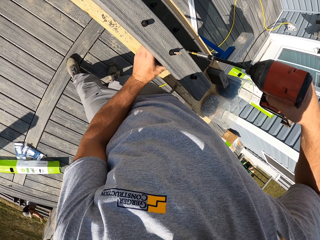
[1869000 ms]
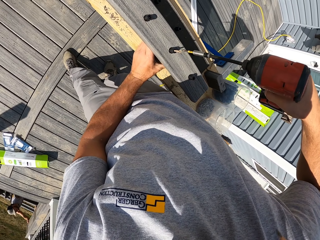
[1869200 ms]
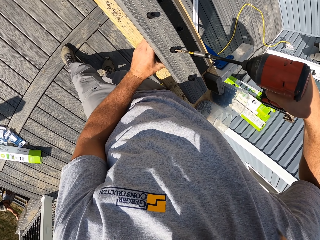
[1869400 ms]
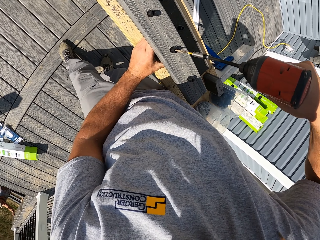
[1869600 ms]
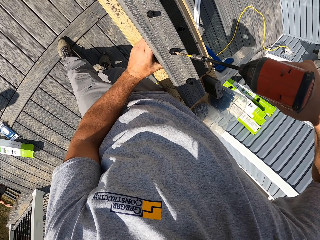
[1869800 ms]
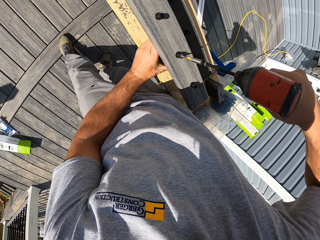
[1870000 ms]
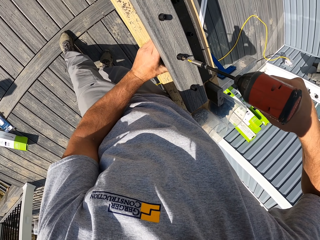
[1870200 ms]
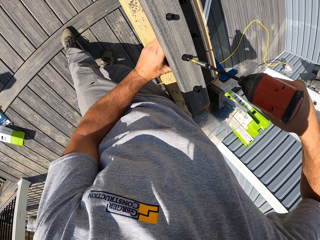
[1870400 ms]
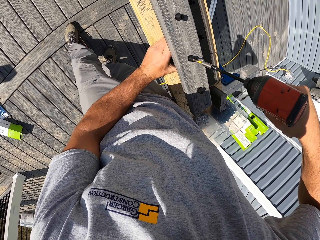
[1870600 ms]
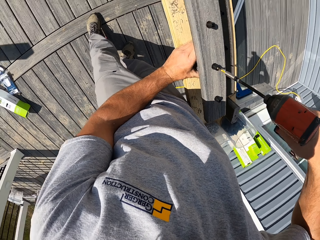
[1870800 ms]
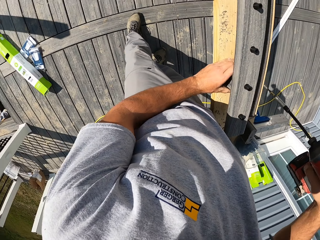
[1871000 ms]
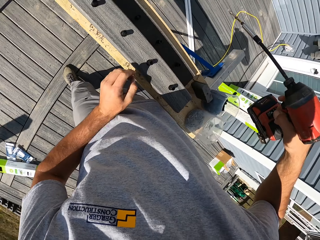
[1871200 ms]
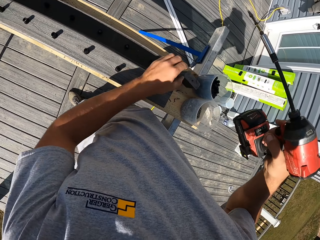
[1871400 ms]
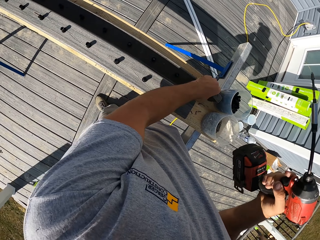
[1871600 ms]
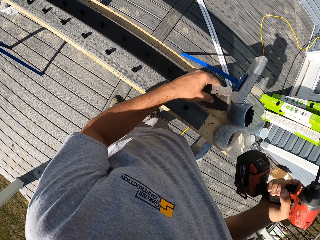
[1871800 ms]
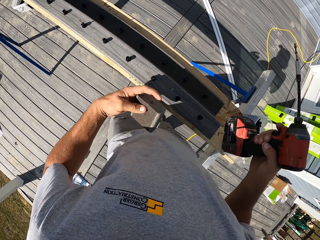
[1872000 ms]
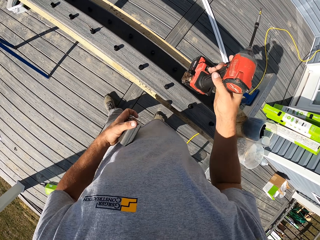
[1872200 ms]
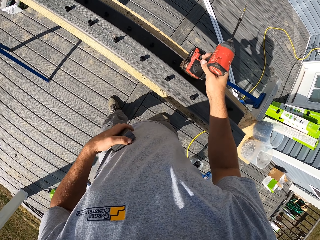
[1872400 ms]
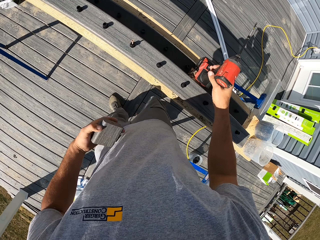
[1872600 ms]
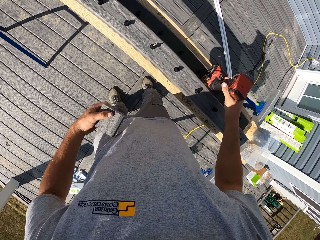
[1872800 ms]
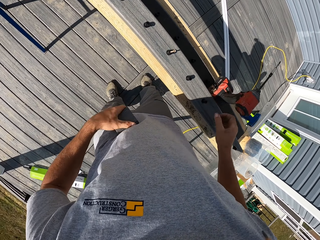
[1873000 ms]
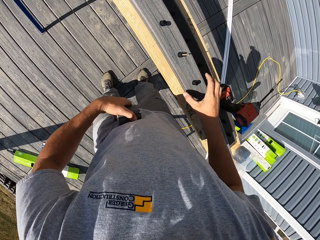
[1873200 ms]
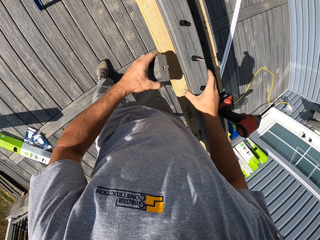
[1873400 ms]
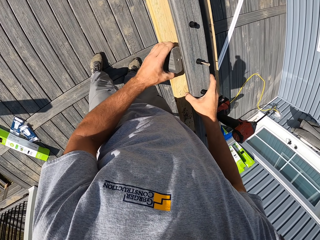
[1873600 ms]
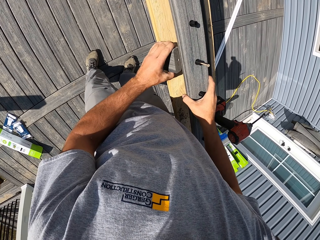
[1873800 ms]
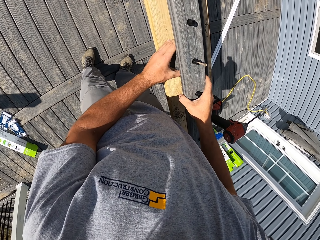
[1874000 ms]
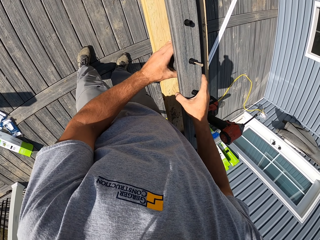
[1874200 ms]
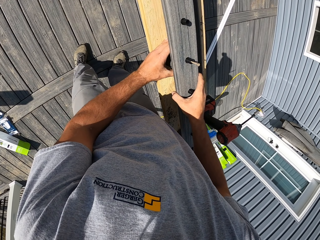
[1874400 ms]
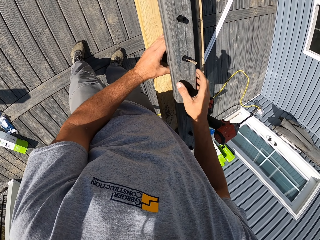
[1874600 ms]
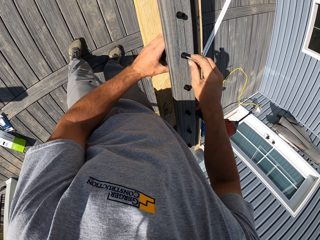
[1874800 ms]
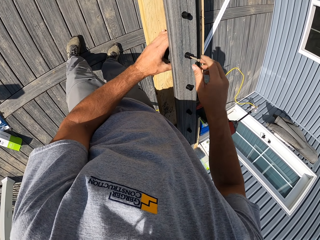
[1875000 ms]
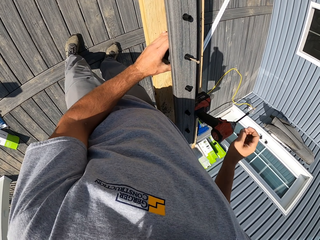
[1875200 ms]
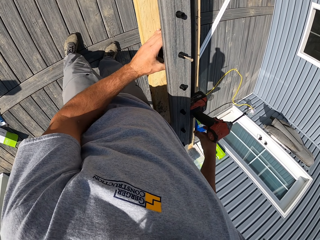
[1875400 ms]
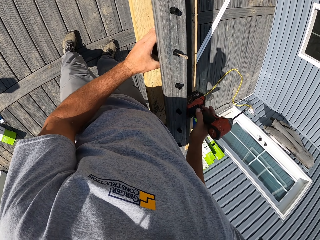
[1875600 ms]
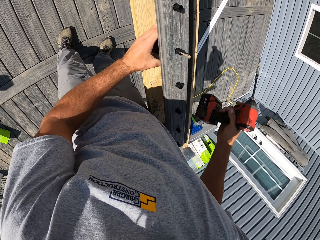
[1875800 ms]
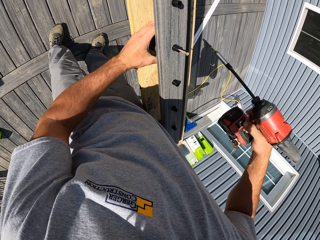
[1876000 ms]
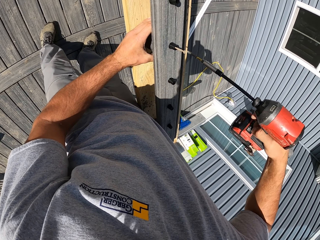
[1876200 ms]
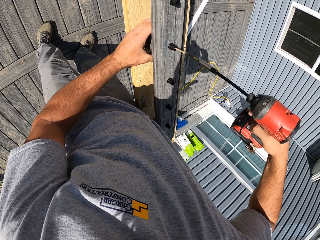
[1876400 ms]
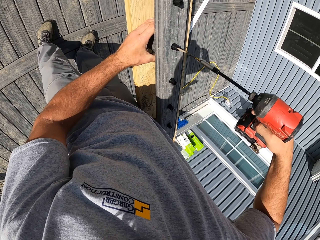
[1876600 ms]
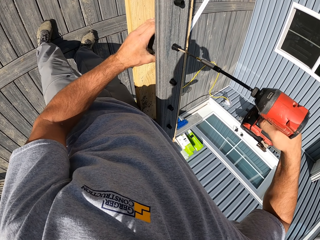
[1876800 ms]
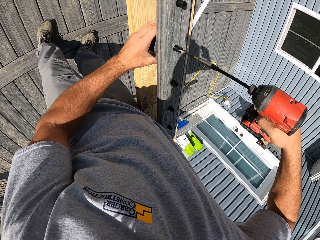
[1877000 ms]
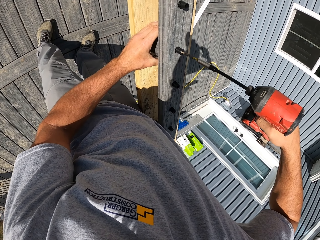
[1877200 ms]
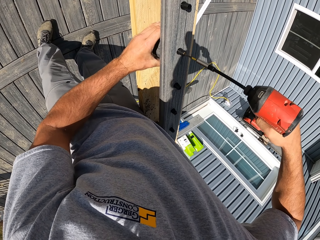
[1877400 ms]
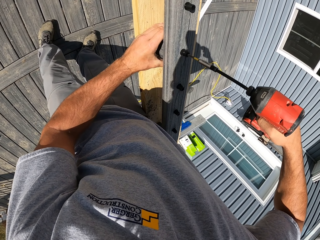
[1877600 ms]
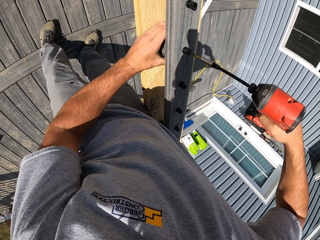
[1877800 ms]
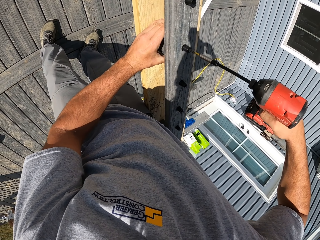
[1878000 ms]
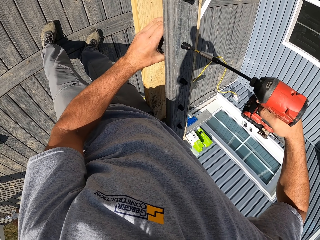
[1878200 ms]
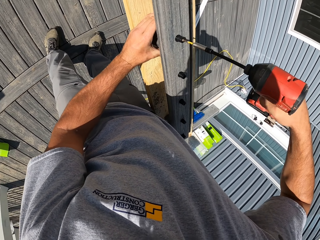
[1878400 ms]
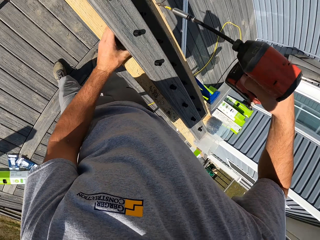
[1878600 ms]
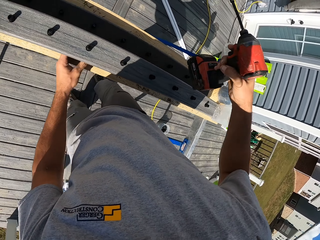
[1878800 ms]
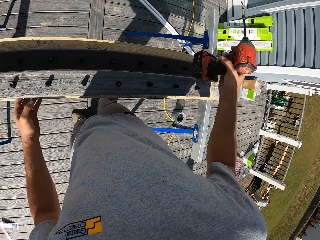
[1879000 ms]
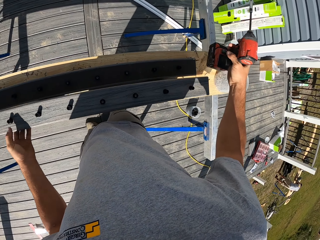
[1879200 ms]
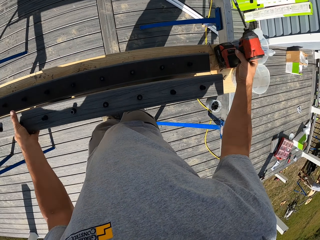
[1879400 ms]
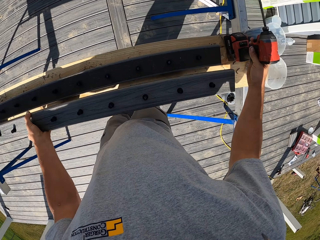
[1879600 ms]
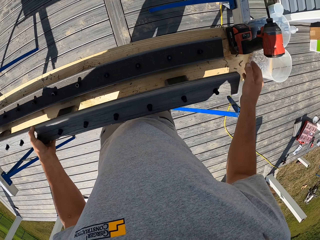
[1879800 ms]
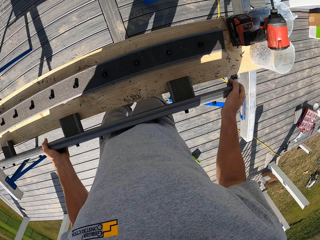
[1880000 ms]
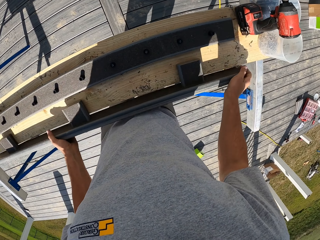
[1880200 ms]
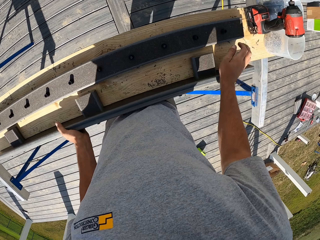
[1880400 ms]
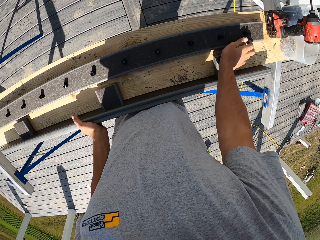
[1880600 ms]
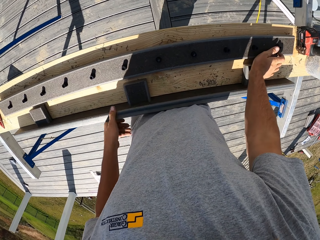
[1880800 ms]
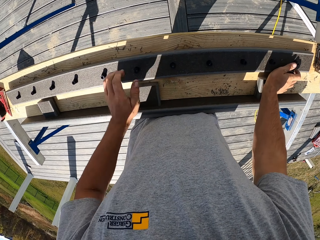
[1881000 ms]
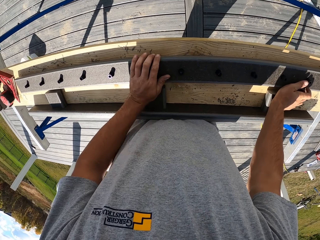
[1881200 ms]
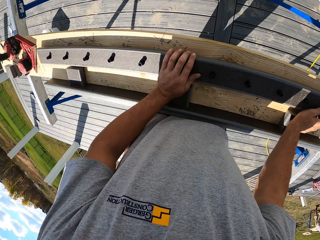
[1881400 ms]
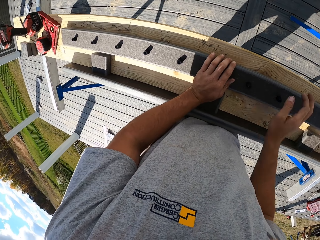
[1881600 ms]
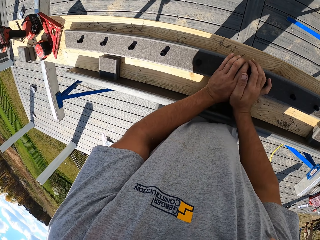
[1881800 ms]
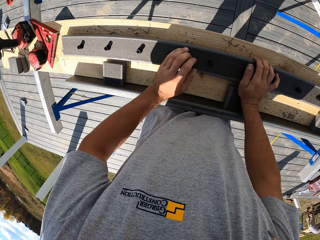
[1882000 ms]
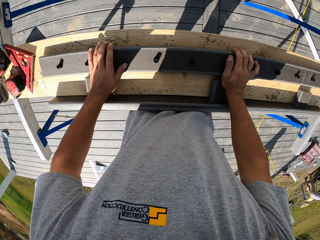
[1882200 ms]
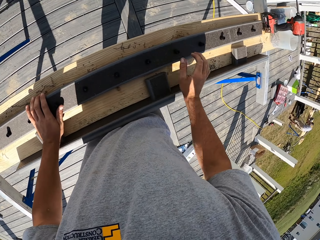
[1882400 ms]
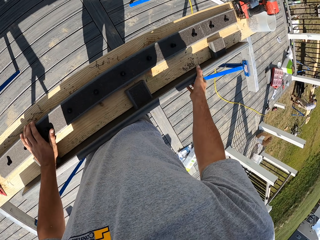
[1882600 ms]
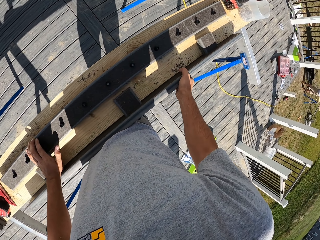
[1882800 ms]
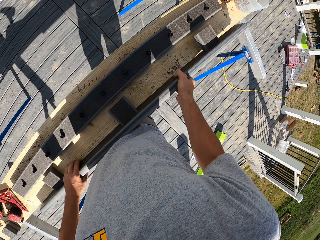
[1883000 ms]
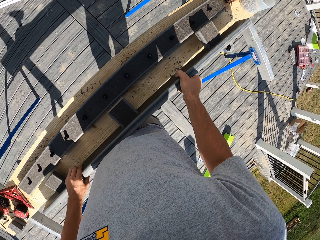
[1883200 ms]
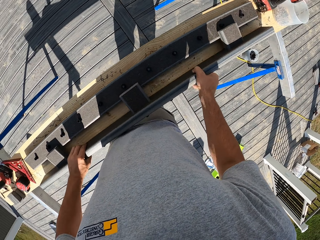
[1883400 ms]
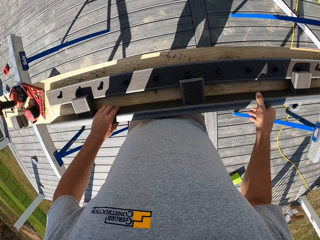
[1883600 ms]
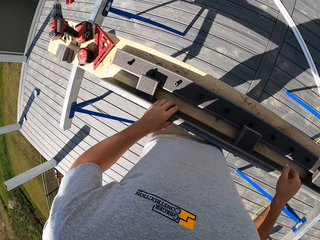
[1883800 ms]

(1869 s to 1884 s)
The camera wearer picks a piece of wood from the timber. They place the drill machine or drilling machine on the timber. They put the piece of wood below the wood. They pick the drill machine from the timber. They drive in the nails in the wood with the drilling machine. They place the drill machine on the timber. They put the wood down. They bend the wood frame on the timber.

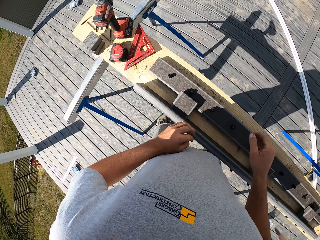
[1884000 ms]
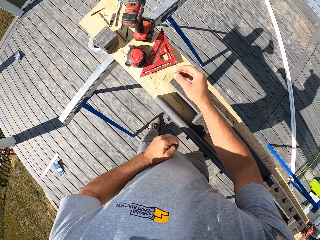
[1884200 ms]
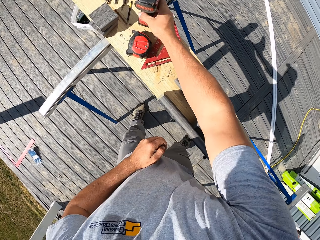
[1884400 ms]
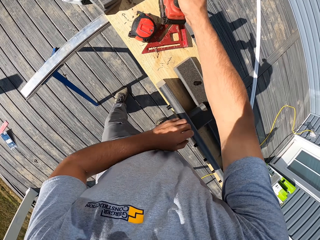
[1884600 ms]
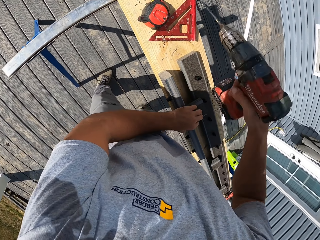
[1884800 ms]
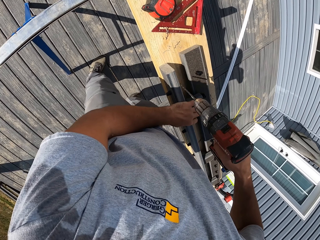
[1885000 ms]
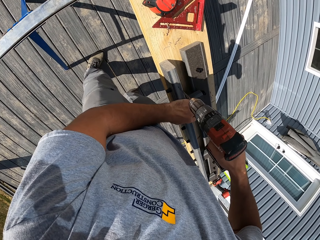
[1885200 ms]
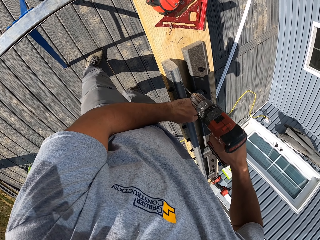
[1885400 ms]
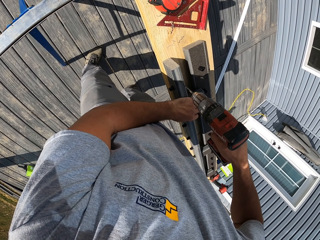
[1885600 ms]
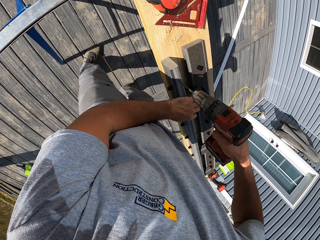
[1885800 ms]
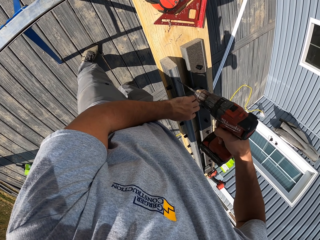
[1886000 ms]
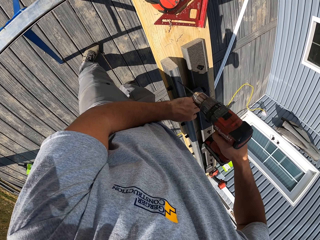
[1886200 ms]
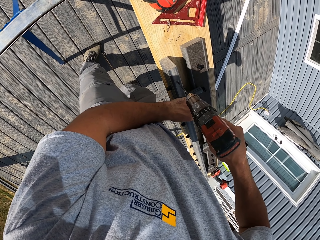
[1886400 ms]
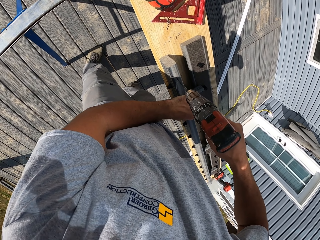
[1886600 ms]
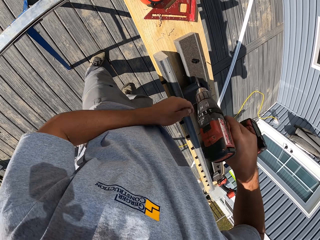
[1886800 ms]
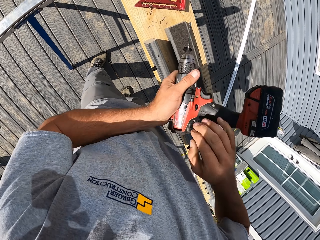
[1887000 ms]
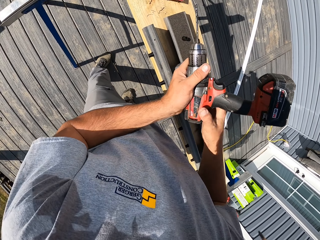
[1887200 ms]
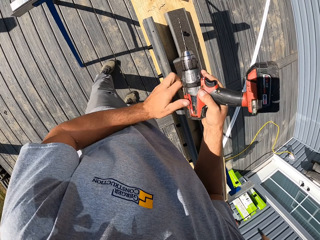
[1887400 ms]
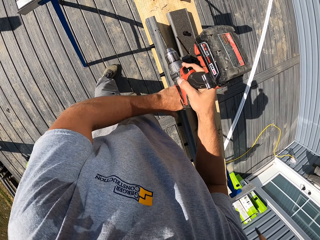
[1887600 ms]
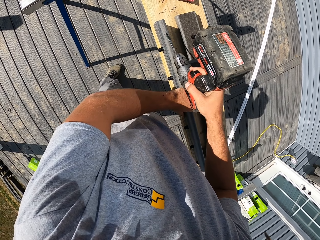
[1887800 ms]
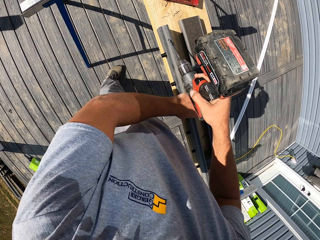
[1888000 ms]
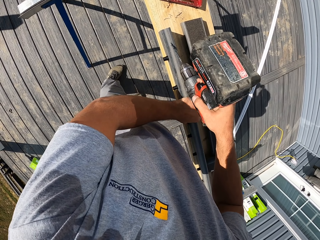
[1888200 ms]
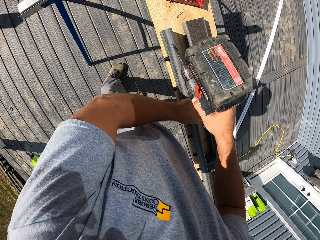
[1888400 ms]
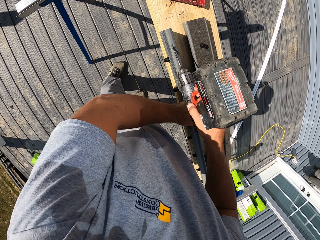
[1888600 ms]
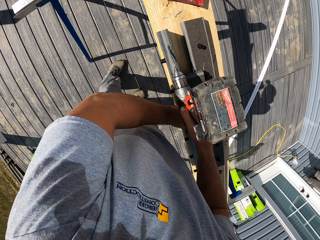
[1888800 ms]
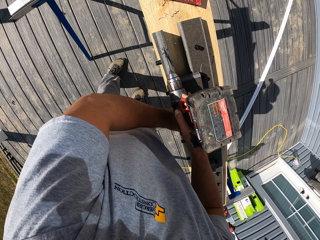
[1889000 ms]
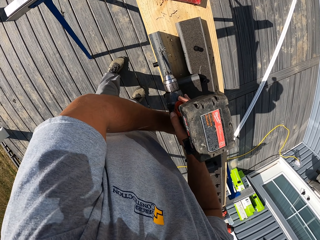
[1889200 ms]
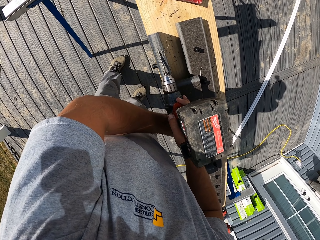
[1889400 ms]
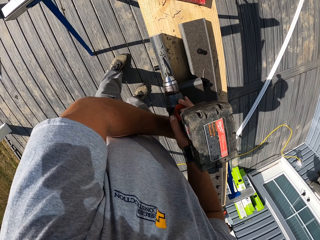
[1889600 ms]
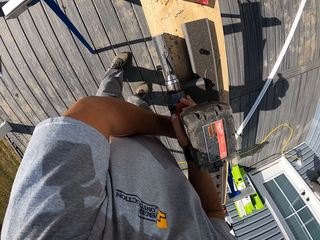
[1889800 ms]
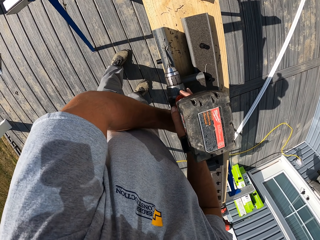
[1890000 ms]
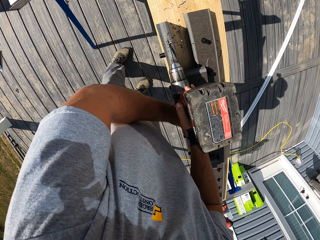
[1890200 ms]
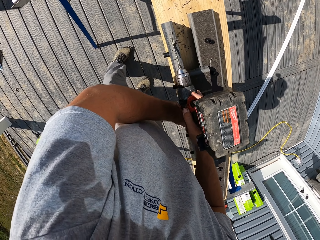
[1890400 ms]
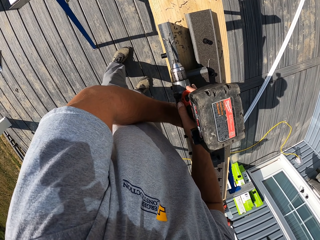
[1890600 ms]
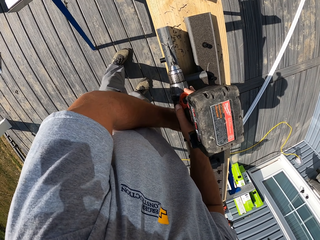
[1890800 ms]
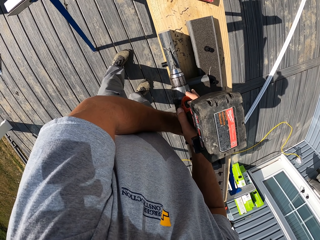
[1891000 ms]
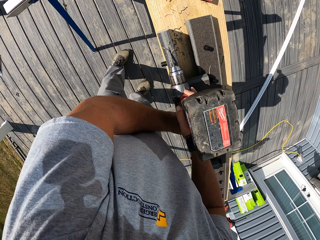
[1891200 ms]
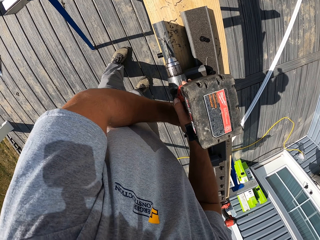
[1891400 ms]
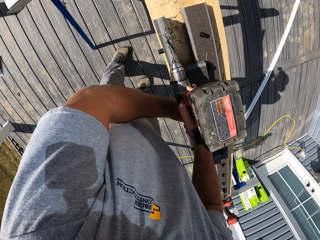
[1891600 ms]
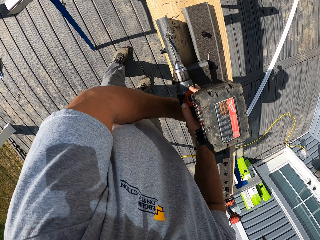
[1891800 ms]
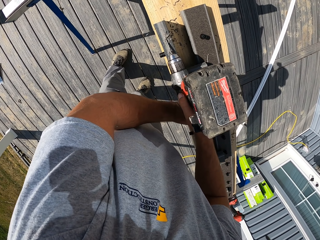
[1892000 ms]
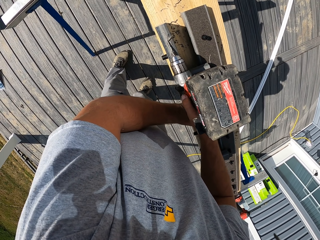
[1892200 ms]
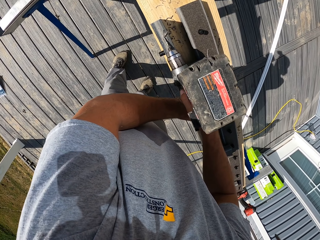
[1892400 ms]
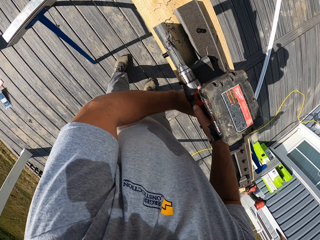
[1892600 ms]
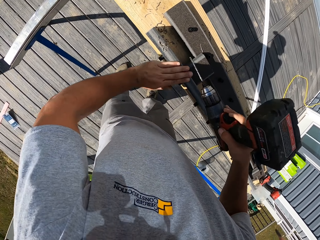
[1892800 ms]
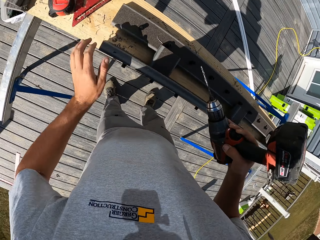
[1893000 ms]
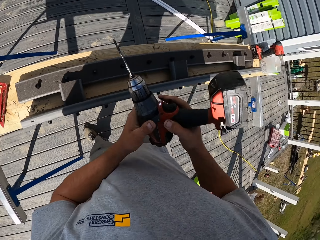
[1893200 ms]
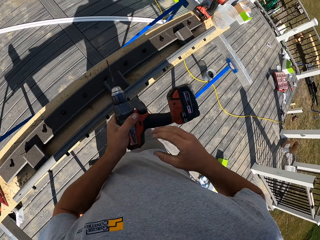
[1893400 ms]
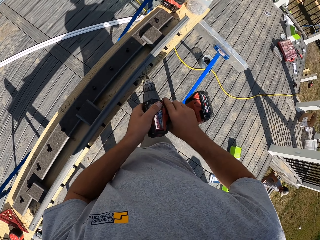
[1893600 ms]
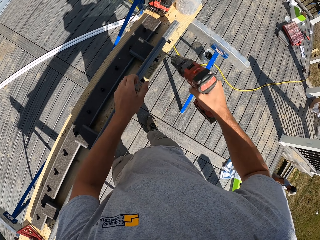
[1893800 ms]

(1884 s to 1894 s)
The camera wearer picks the drill machine or drilling machine from the timber. They drill the wood with the drilling machine.
